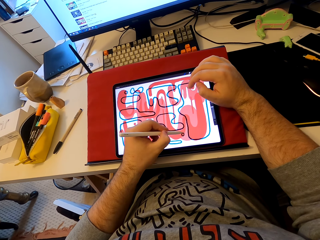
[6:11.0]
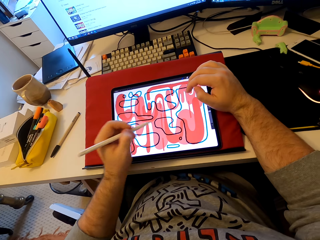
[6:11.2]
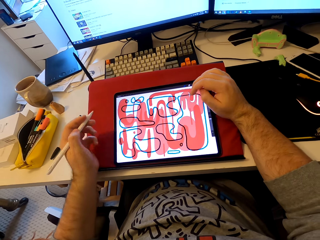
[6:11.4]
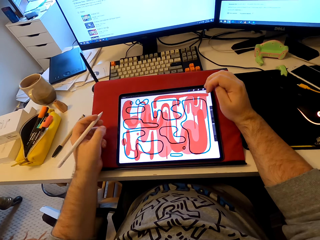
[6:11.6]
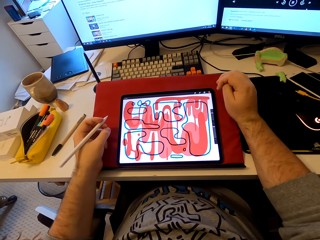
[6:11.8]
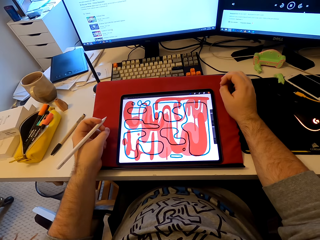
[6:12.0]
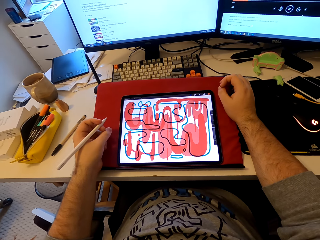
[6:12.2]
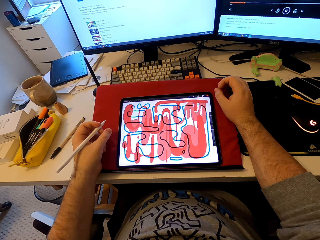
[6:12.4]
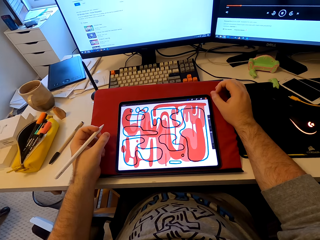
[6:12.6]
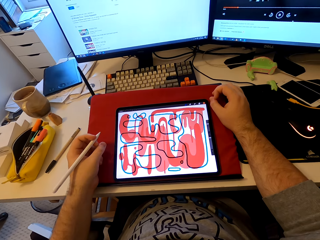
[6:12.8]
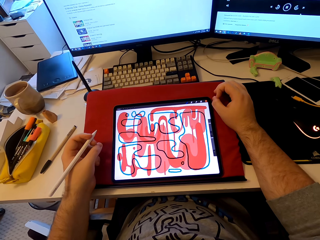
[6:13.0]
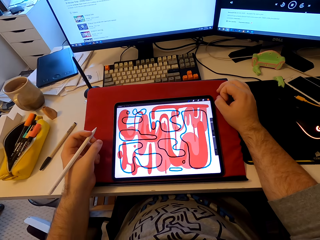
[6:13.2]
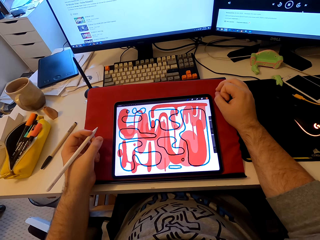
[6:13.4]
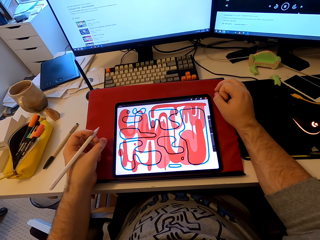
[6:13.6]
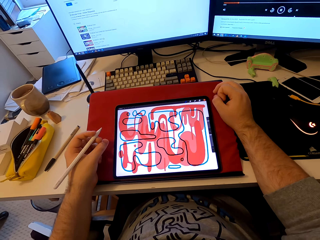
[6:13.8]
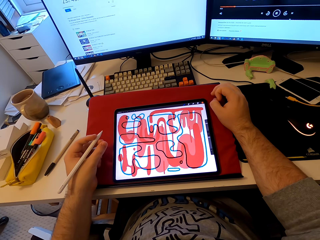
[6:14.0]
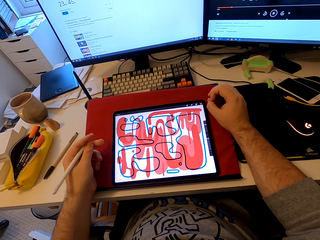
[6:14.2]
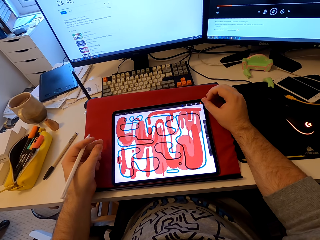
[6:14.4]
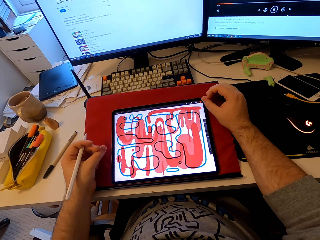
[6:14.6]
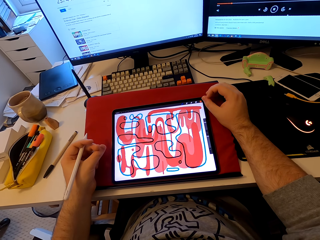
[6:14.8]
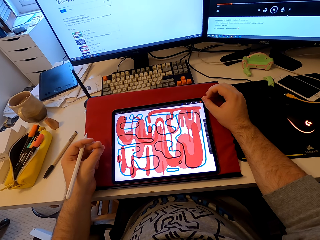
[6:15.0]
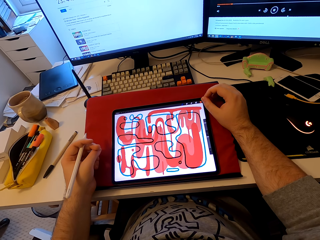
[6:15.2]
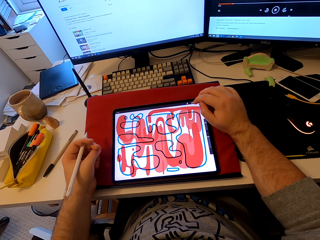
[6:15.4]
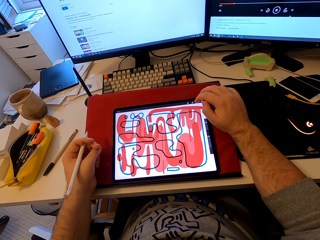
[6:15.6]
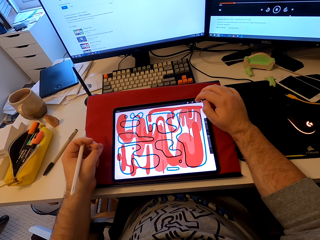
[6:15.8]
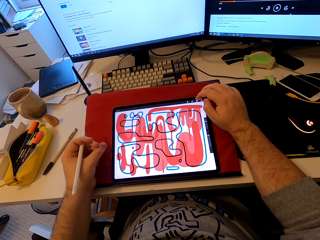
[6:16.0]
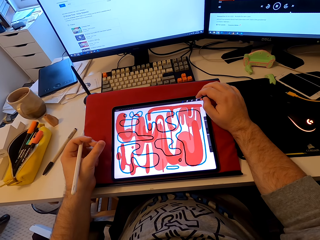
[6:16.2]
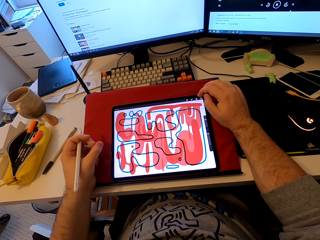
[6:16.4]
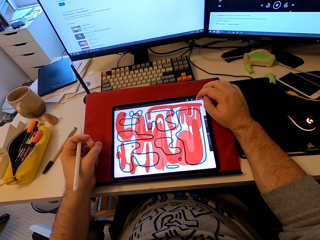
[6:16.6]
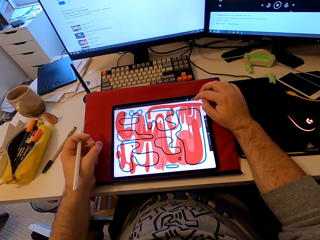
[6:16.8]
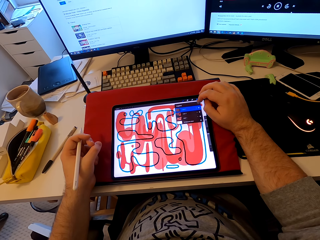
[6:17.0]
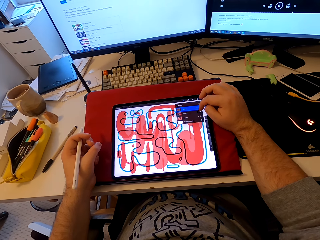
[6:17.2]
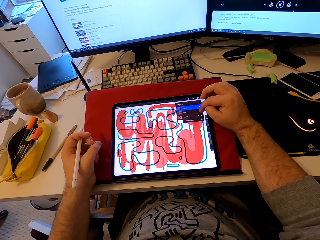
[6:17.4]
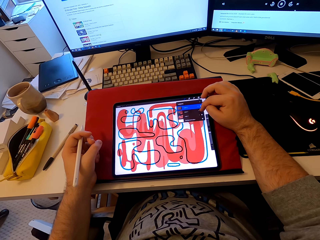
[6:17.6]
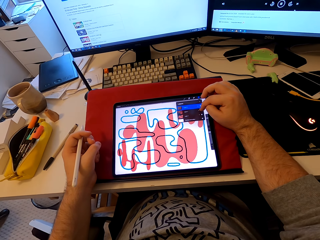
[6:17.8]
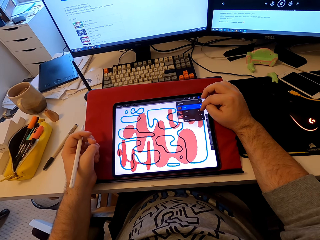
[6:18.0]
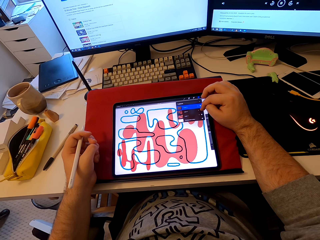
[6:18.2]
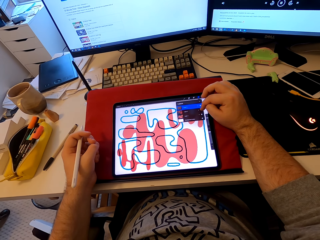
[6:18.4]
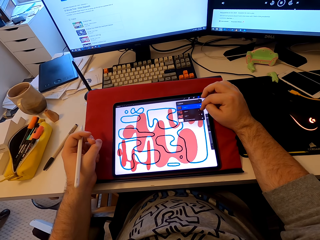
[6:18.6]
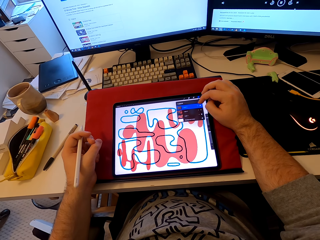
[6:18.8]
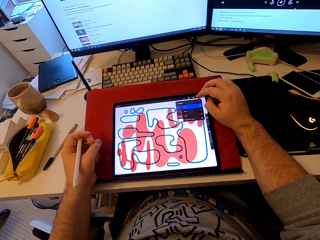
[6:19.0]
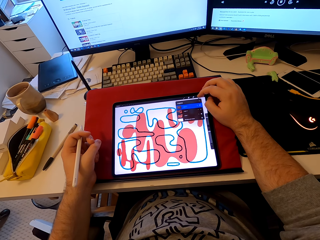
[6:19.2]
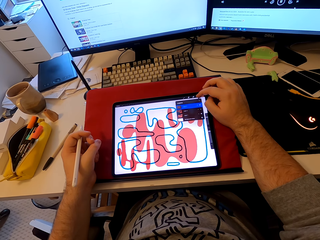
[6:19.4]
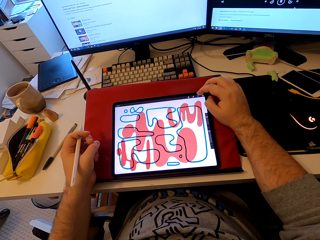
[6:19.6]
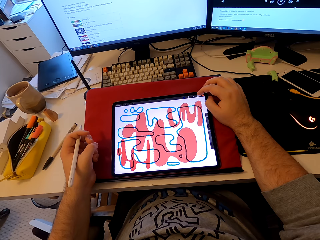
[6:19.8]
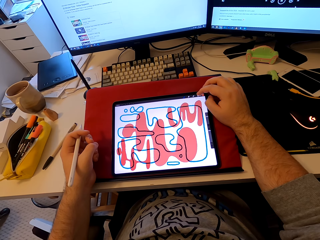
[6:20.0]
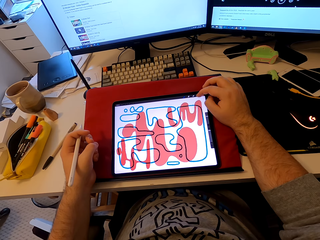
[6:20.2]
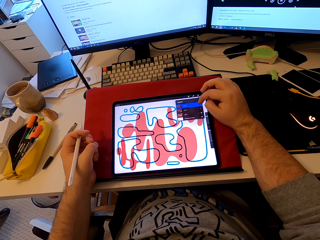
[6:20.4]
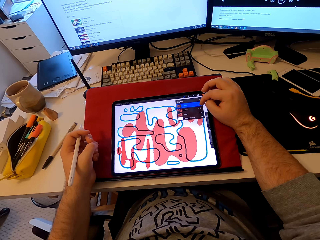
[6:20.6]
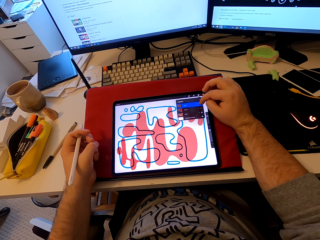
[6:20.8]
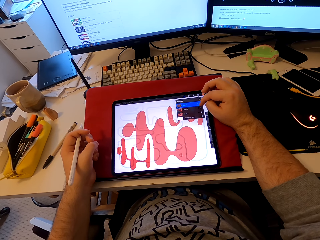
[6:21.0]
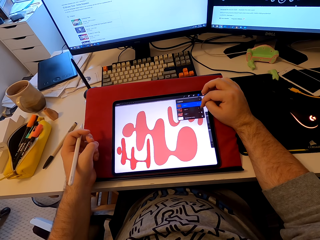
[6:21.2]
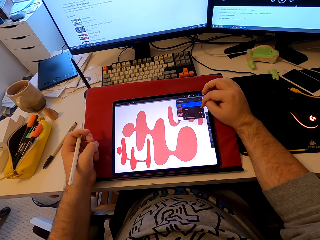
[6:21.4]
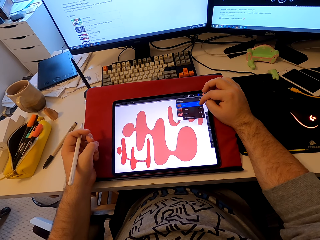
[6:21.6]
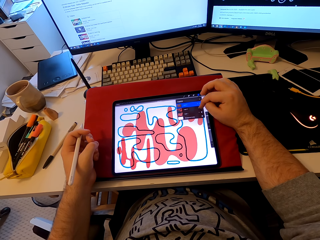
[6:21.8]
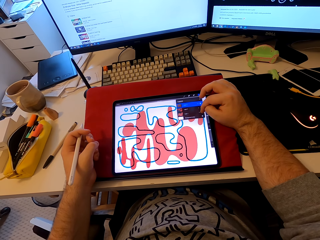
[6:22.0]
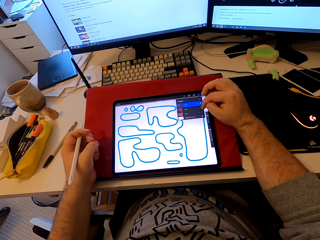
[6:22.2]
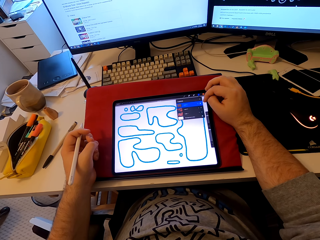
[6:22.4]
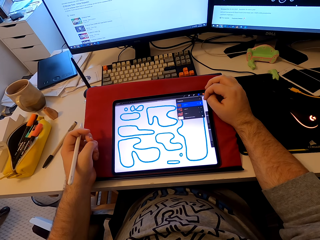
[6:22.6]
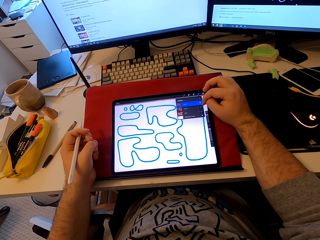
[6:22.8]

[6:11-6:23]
The camera wearer stares at a screen. He scrolls the tablet with his finger.

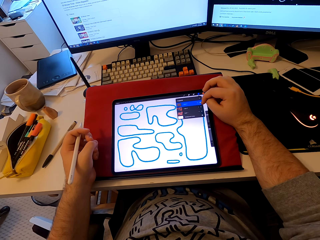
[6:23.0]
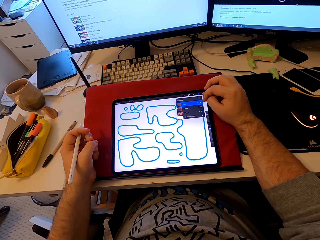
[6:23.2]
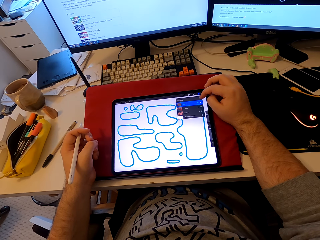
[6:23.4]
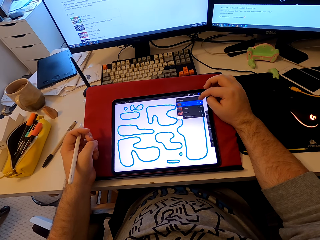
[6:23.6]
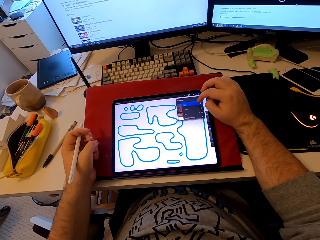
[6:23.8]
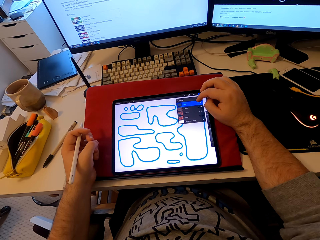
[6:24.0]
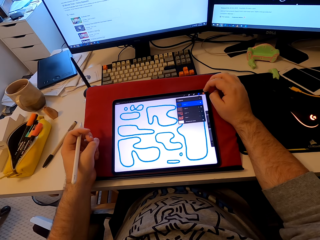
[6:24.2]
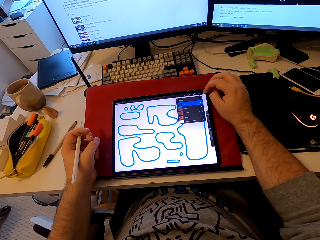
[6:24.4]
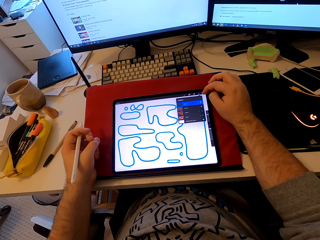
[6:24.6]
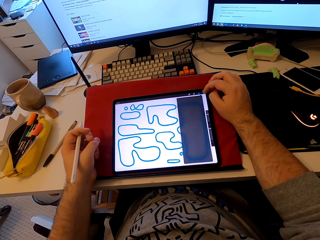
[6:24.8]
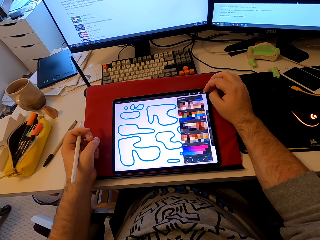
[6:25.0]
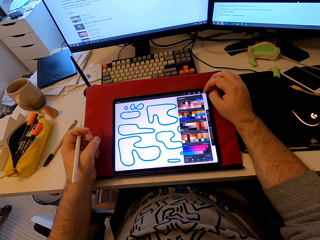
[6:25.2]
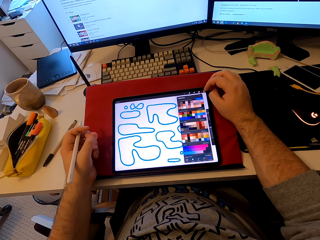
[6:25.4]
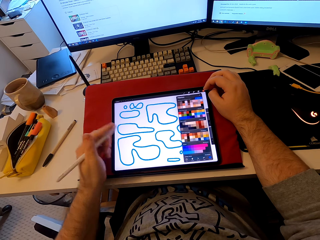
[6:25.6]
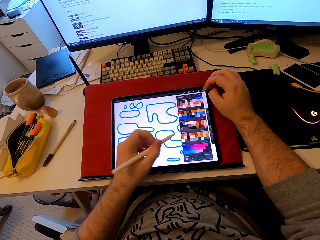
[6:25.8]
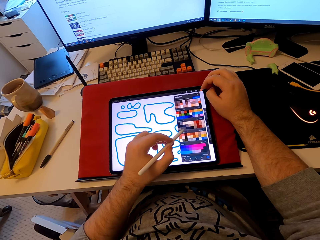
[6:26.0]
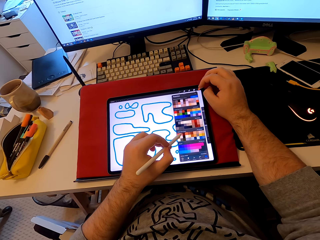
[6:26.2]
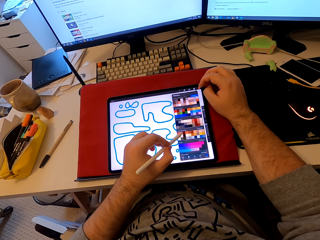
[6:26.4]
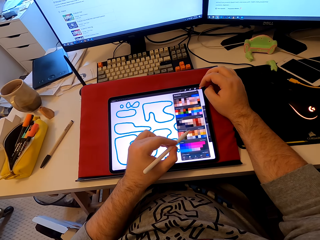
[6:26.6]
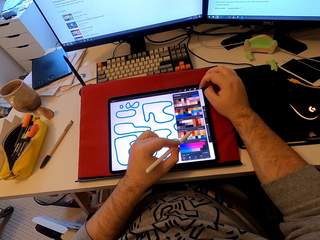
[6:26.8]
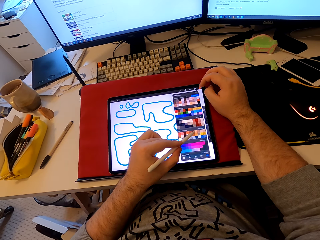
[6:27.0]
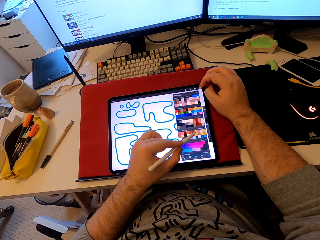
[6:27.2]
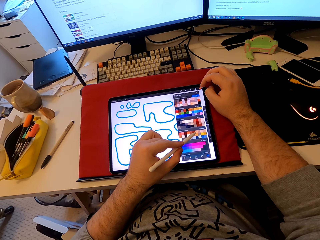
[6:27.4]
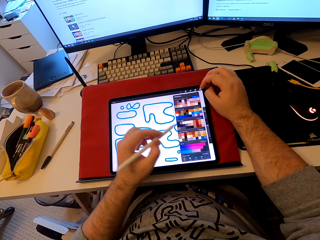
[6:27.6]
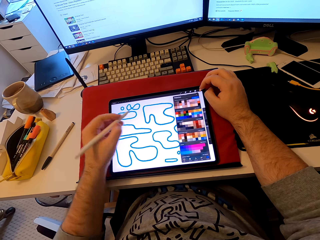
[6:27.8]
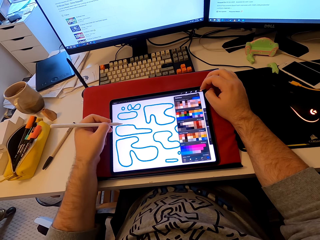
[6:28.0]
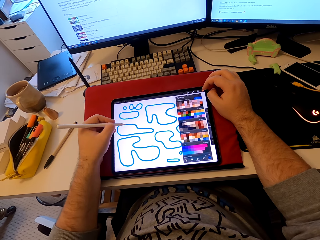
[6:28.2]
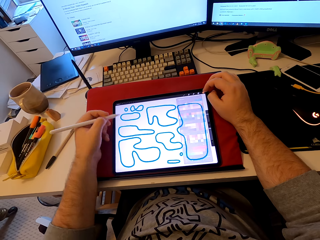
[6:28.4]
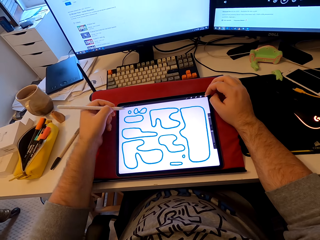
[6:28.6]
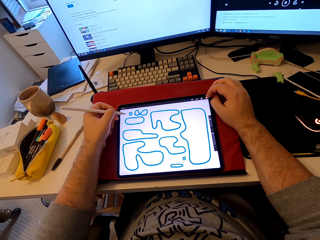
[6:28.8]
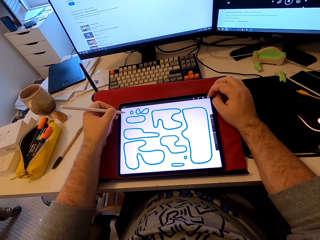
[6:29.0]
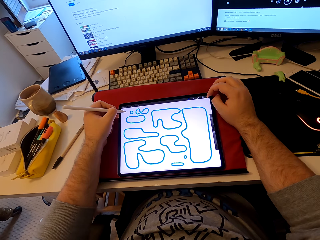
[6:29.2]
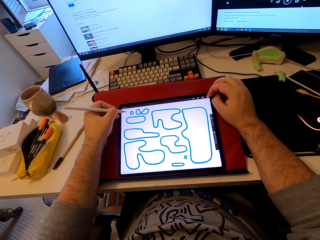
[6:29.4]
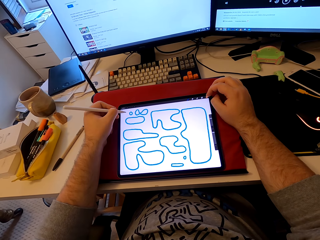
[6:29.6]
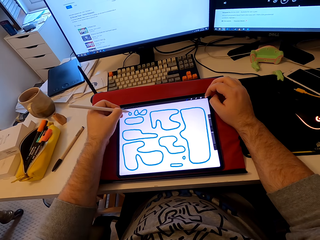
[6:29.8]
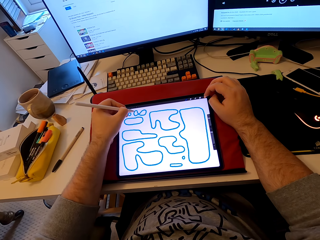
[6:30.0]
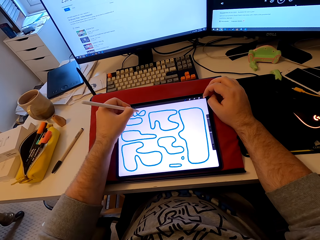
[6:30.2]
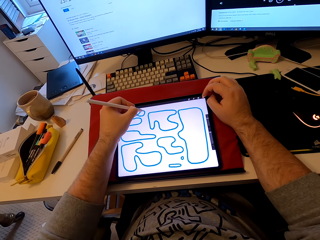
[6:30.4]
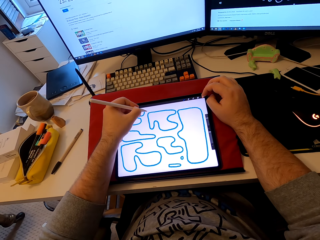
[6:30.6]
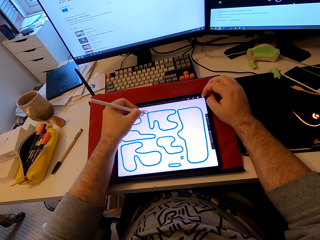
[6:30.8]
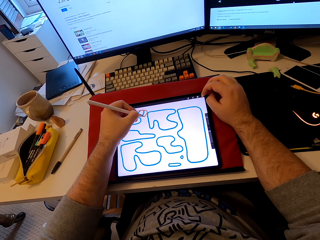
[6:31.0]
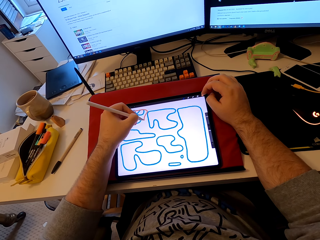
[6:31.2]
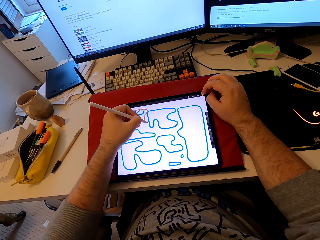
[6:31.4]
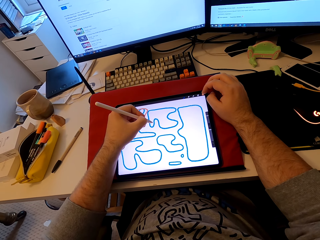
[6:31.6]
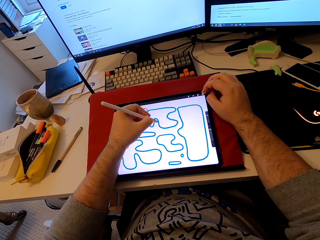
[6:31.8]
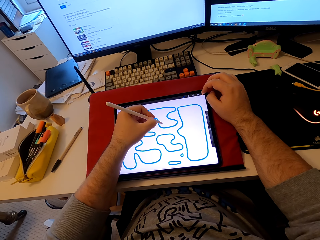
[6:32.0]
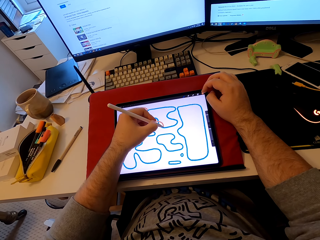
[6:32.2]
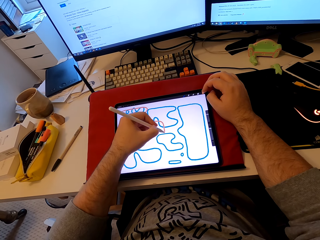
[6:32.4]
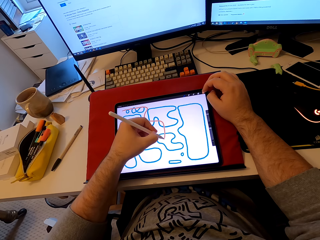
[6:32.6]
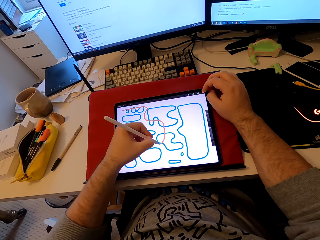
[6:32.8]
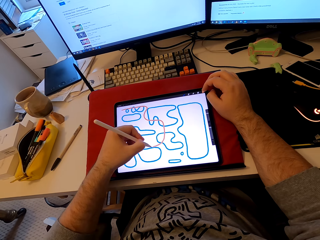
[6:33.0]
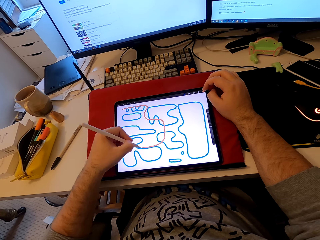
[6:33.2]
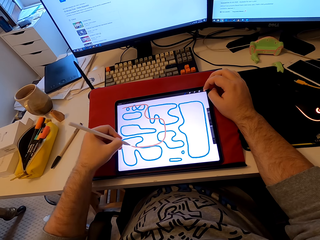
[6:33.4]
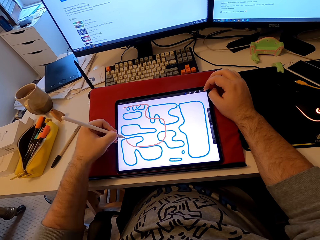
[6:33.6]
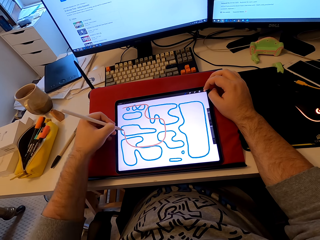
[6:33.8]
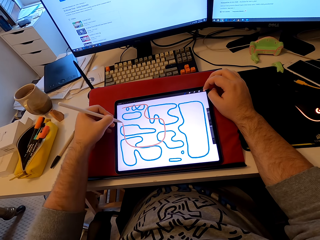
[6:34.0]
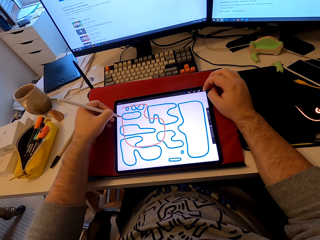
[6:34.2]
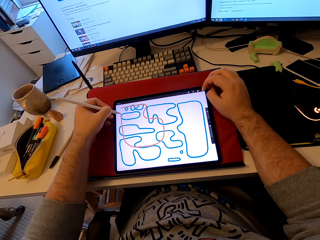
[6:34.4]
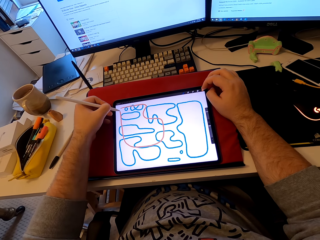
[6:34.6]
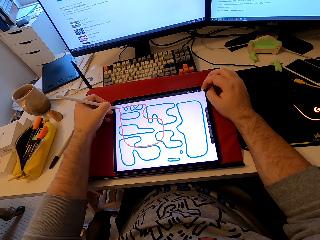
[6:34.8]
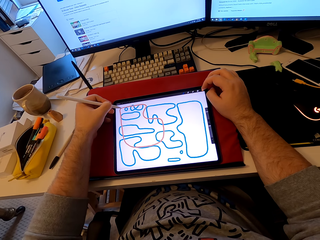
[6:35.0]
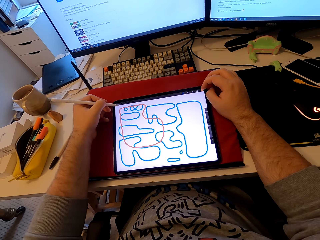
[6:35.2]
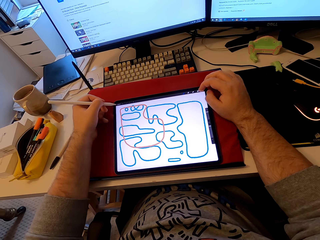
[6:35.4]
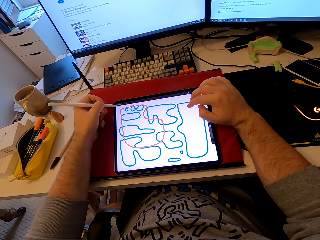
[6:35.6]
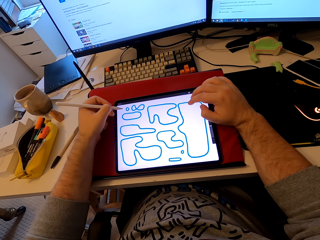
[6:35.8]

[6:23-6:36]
The camera wearer draws patterns on the tablet with a stylus pen.
